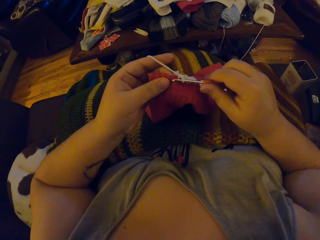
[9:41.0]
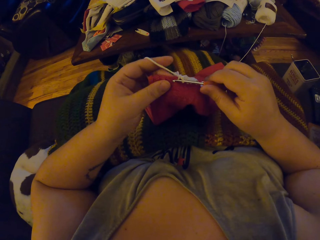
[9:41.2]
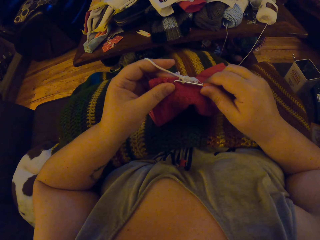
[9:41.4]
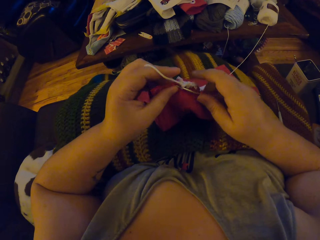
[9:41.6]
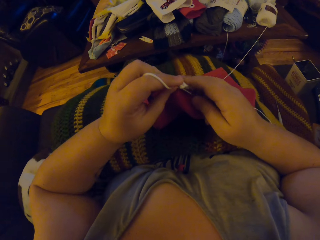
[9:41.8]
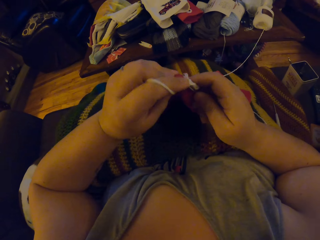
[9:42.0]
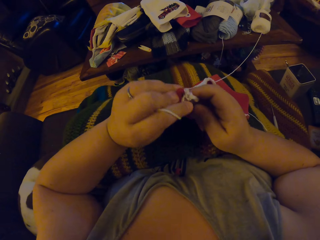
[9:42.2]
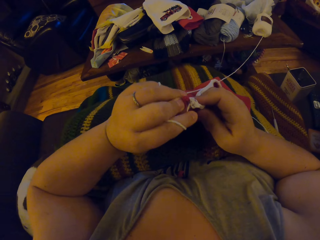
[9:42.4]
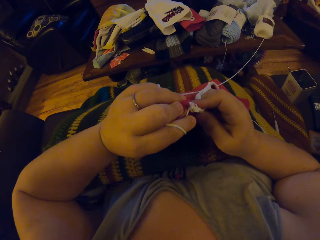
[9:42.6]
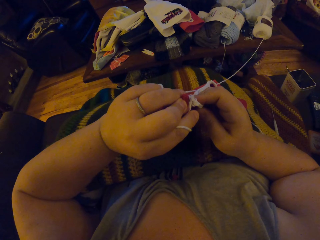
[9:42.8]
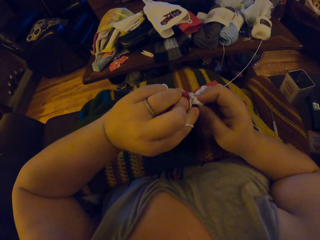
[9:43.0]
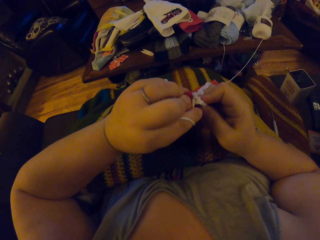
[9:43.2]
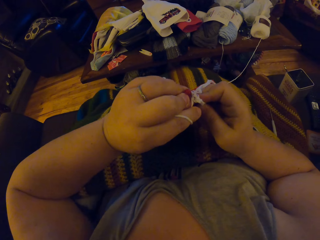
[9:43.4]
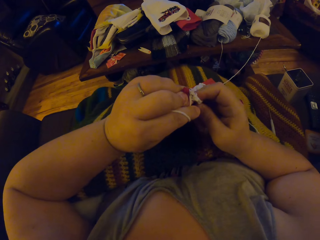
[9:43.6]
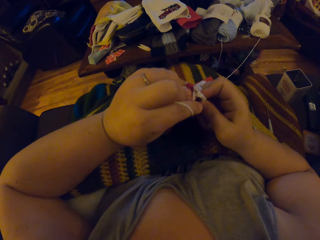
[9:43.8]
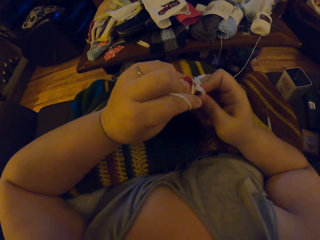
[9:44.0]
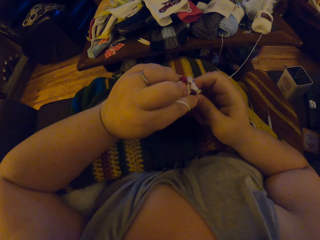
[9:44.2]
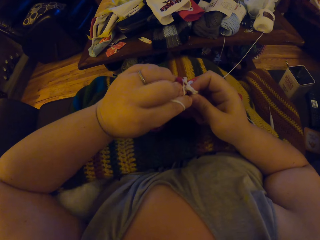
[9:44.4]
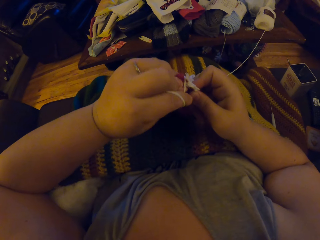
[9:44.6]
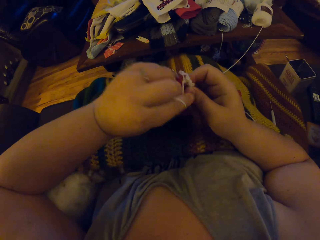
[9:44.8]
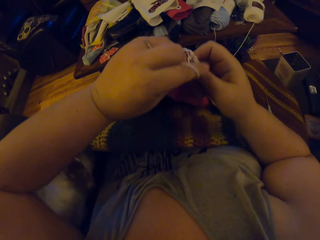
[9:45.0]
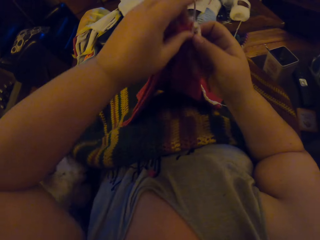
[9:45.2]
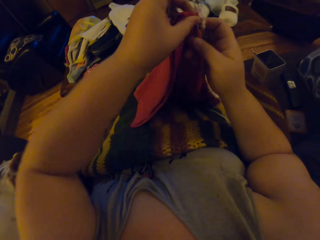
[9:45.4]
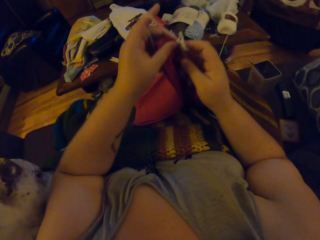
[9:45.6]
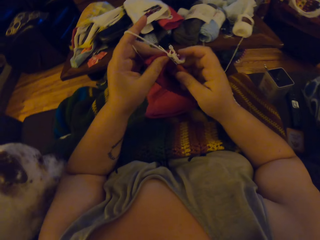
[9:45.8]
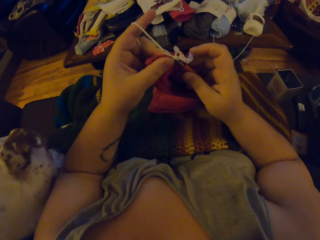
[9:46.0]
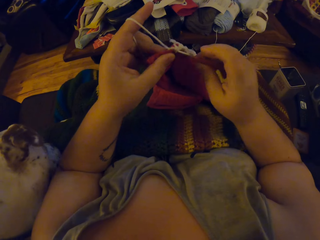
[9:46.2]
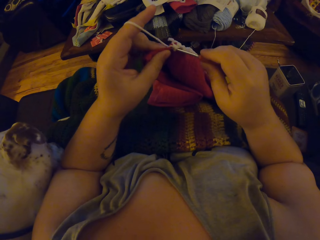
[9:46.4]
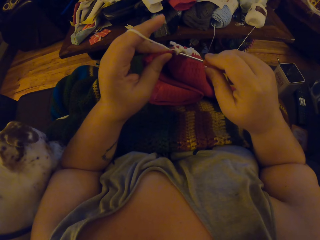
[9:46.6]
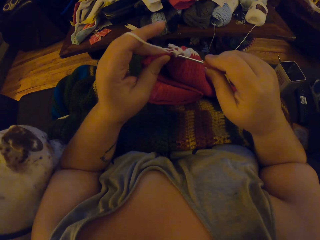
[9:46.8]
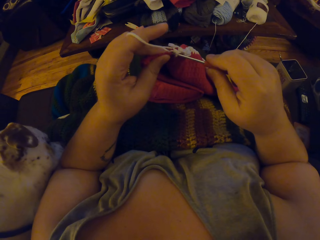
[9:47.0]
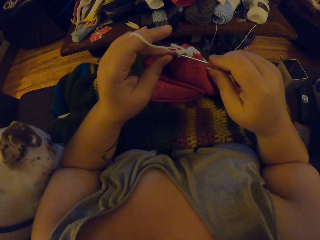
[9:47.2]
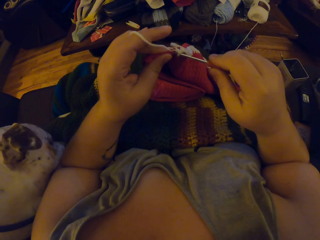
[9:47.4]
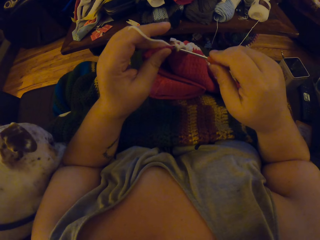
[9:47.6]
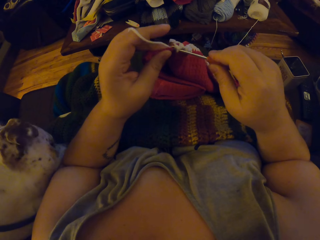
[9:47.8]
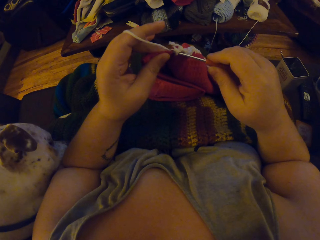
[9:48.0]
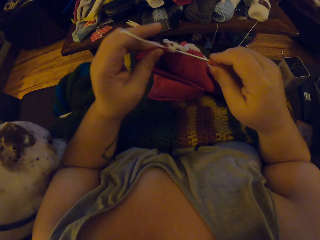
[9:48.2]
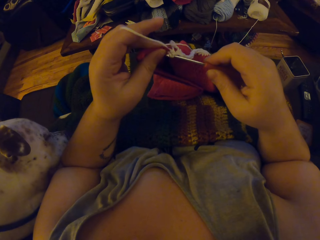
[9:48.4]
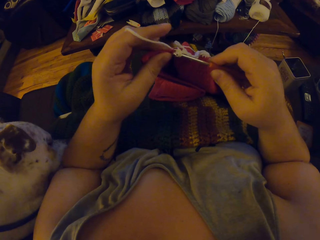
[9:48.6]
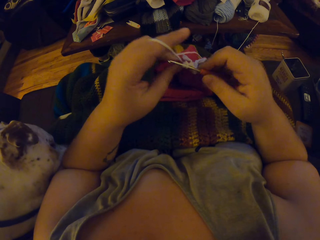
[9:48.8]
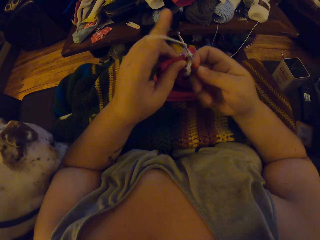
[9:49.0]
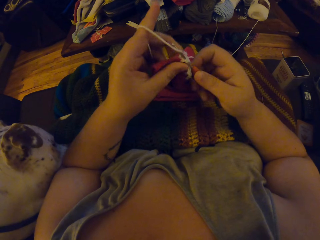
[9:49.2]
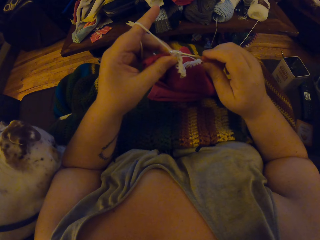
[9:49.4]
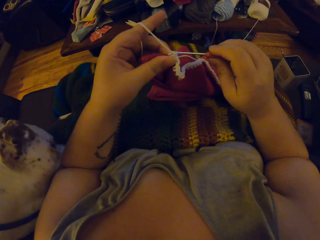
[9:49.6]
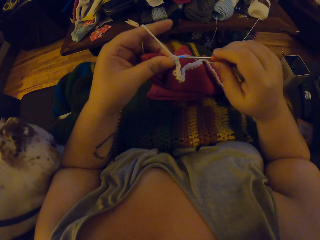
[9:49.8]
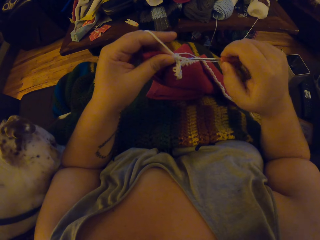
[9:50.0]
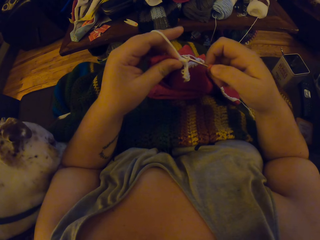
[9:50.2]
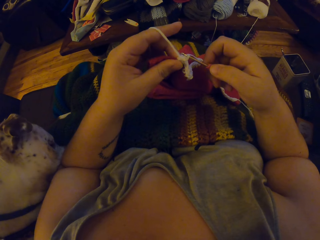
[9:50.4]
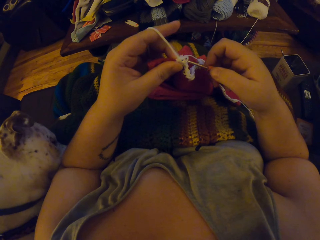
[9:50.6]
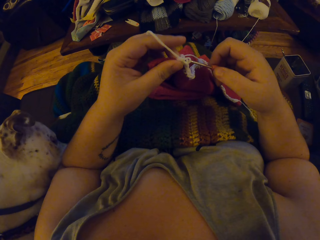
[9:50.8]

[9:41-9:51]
The camera wearer holds the crochet hook. They crochet a fabric with the crochet hook.

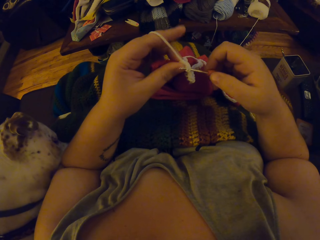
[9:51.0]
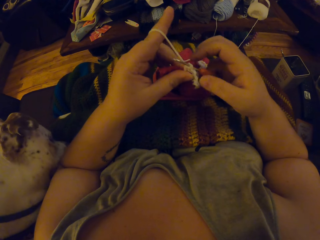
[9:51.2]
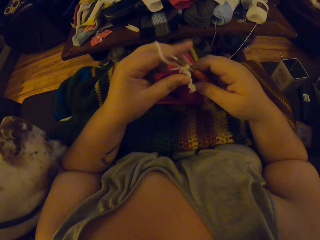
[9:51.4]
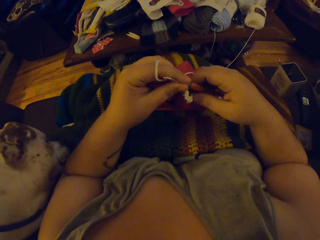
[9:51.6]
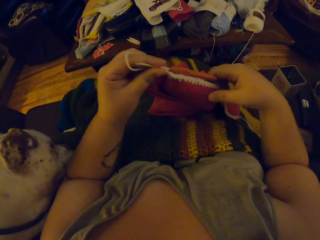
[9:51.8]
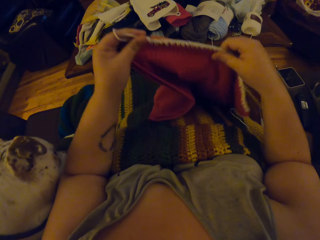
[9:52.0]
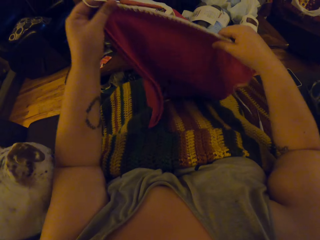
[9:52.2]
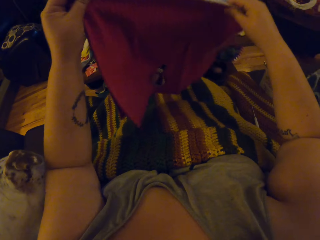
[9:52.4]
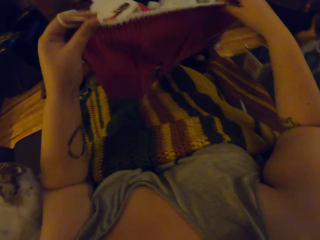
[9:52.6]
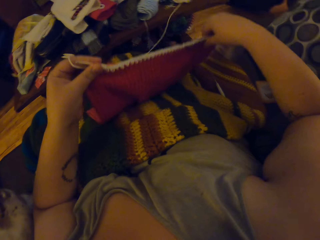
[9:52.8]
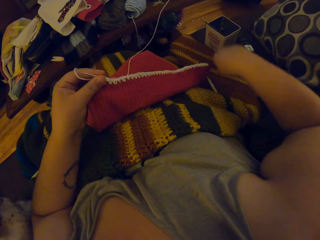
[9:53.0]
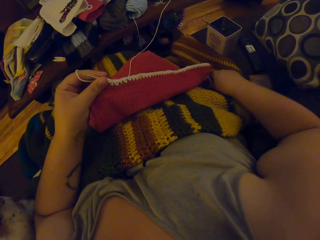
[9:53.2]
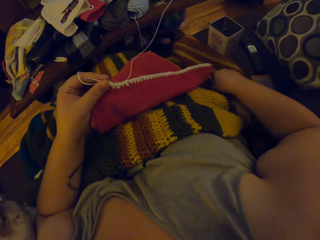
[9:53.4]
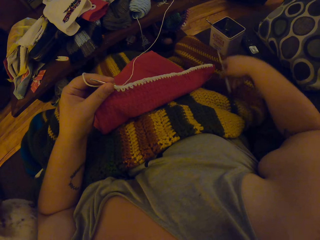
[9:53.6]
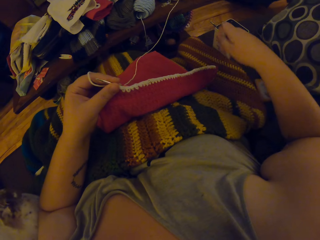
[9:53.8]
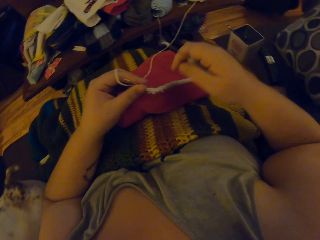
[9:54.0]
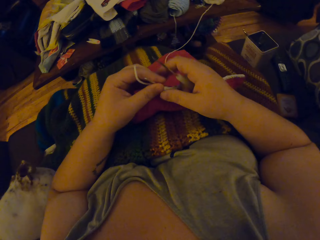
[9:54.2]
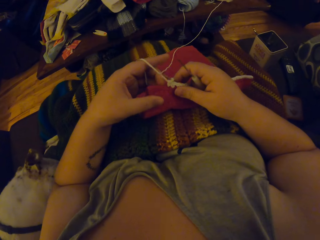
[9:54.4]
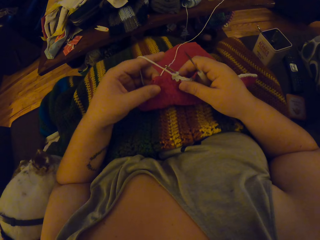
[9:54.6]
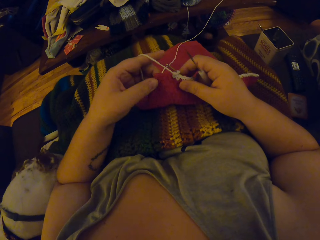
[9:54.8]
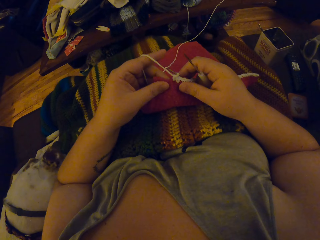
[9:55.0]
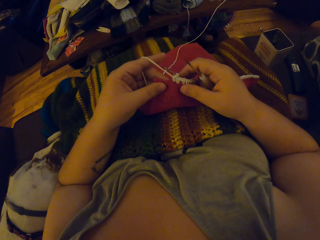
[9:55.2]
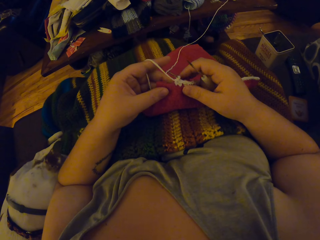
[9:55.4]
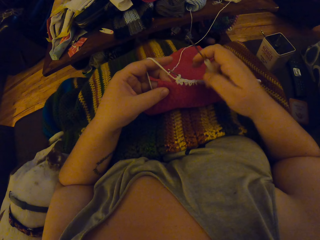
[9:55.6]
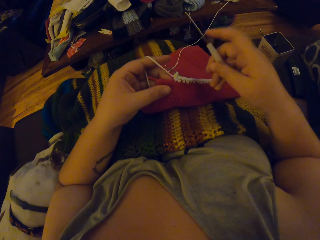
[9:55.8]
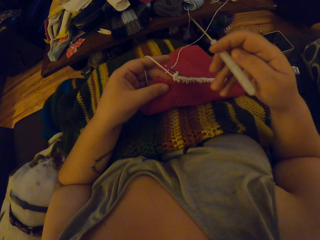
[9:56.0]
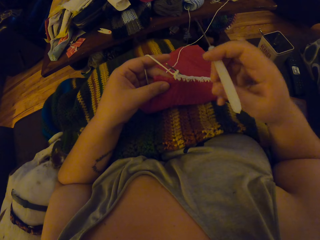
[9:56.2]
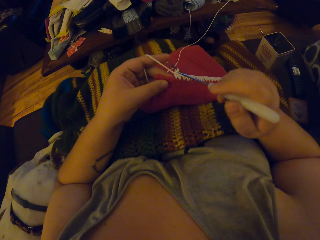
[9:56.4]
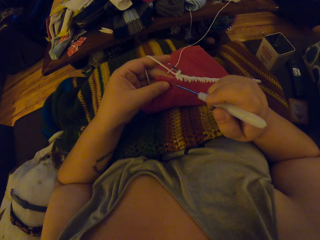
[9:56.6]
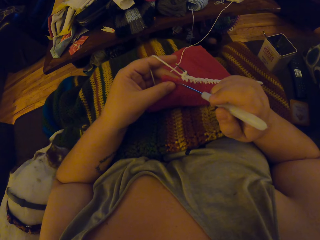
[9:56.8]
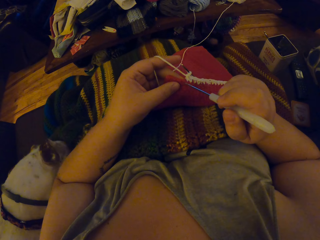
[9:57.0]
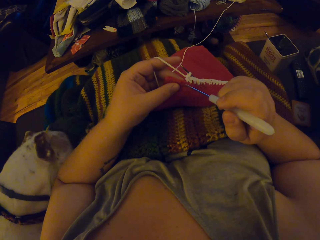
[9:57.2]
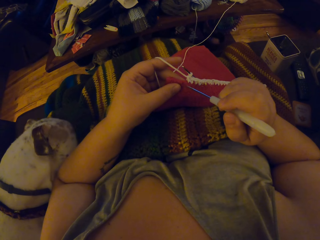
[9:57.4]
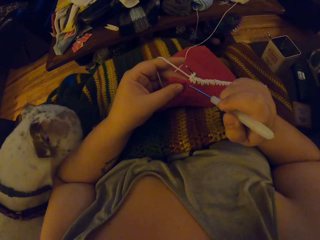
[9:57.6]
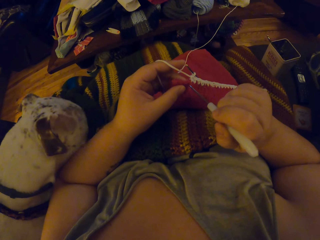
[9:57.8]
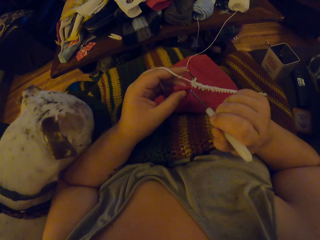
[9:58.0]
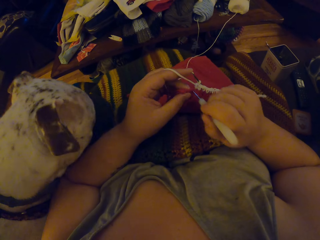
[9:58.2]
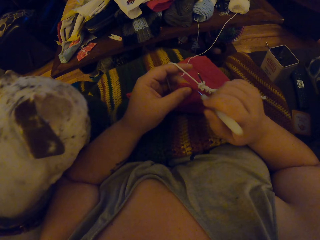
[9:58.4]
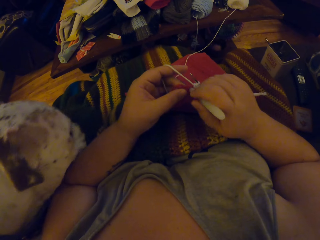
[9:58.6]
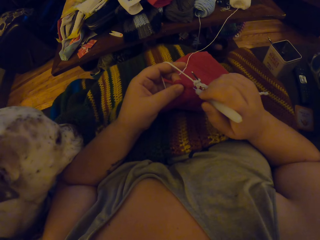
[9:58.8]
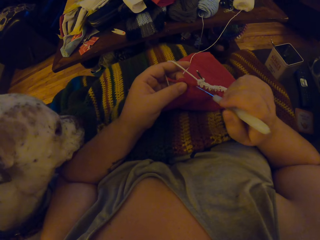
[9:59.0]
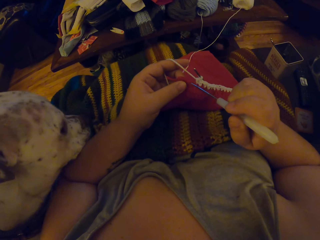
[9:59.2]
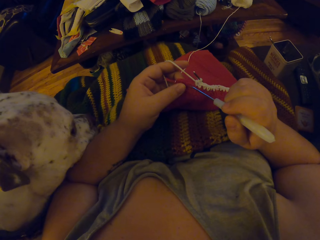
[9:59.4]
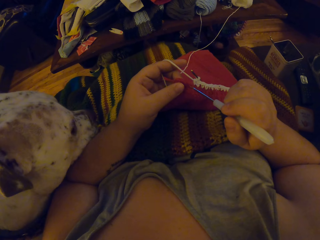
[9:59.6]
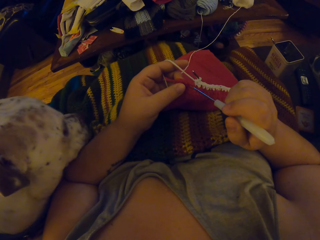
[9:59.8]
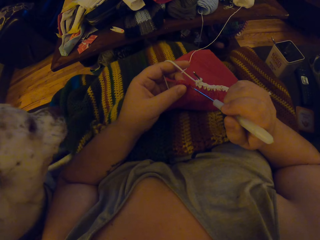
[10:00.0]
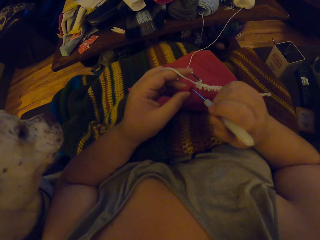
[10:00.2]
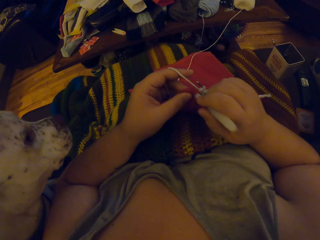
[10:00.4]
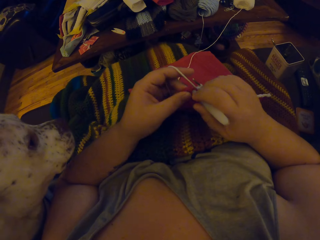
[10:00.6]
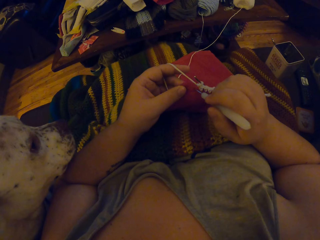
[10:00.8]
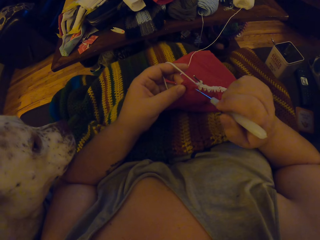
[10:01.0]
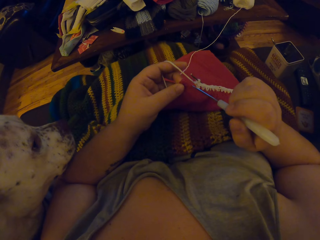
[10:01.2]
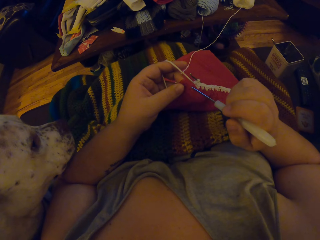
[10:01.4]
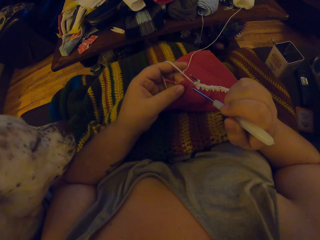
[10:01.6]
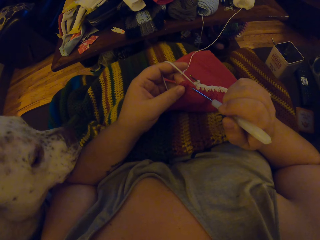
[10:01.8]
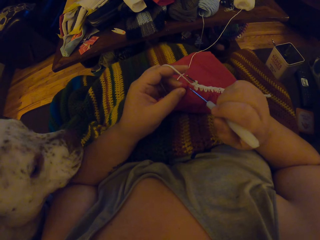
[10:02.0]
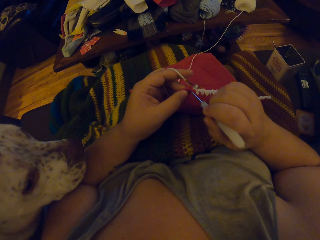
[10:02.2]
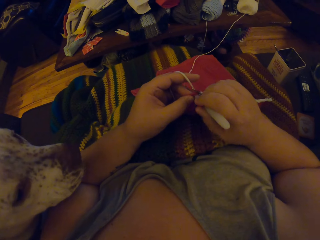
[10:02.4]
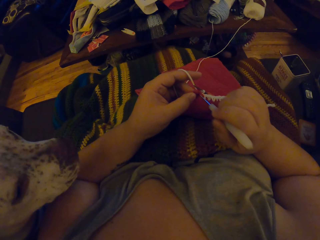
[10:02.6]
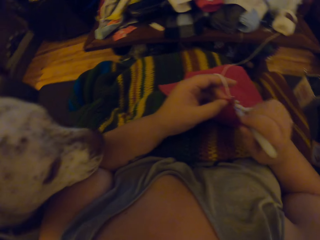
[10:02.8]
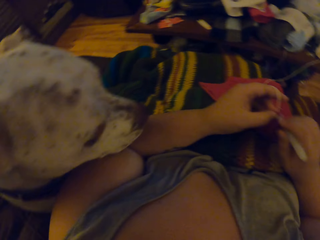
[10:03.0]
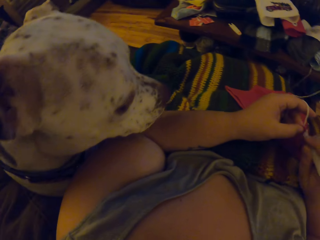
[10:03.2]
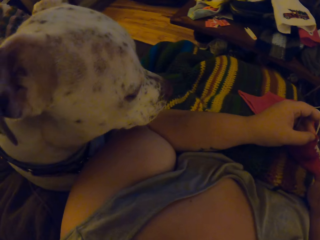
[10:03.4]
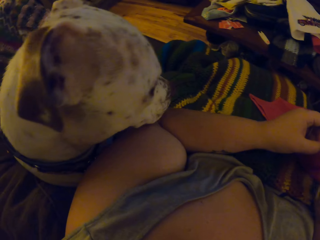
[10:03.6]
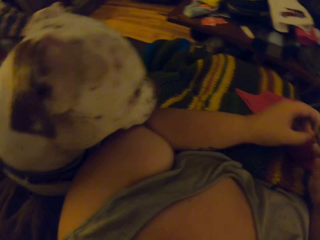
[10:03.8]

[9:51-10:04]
The camera wearer stretches the cloth. She holds up the fabric. She picks up the white crochet needle or seam ripper close to her lap. She sticks the white crochet needle into the red cloth.
